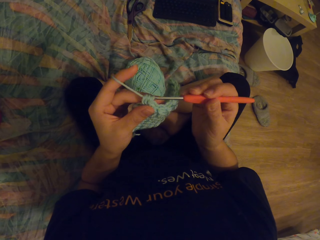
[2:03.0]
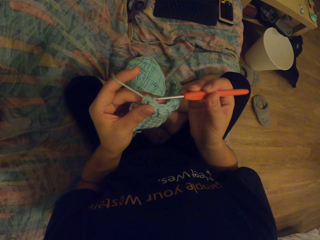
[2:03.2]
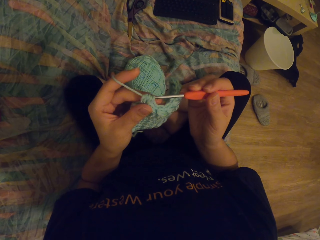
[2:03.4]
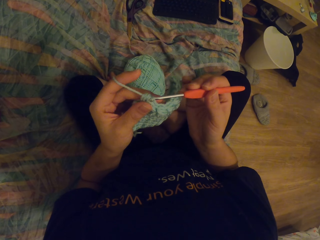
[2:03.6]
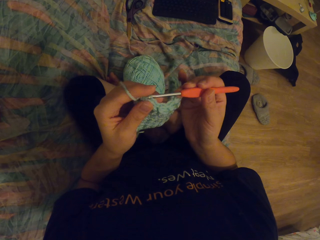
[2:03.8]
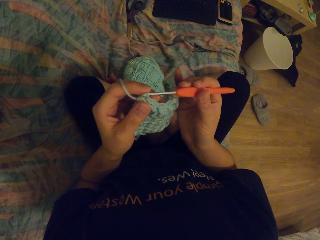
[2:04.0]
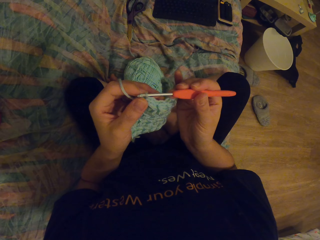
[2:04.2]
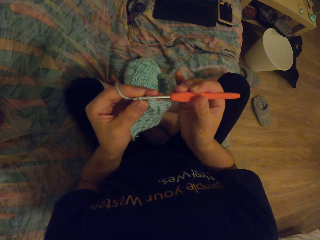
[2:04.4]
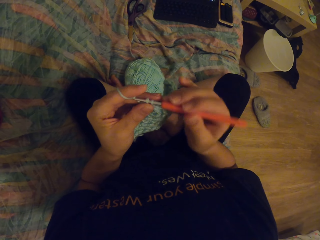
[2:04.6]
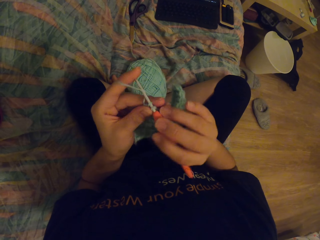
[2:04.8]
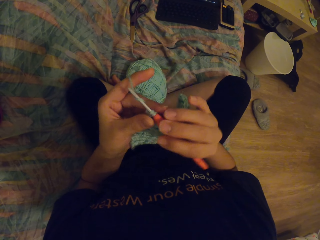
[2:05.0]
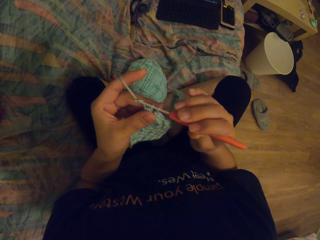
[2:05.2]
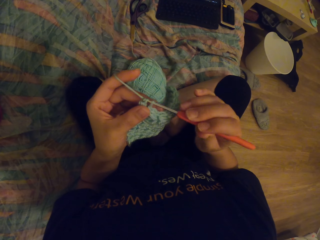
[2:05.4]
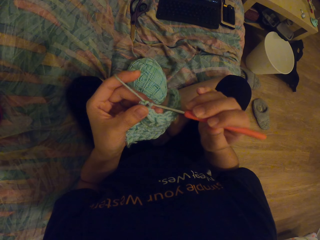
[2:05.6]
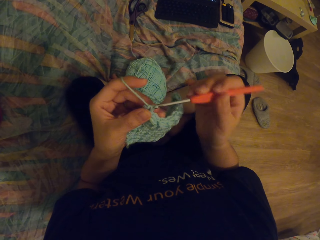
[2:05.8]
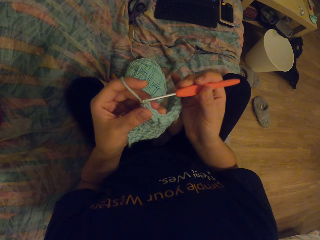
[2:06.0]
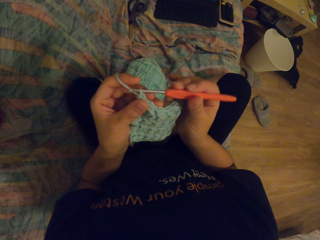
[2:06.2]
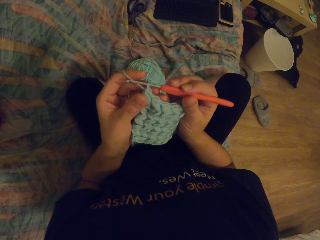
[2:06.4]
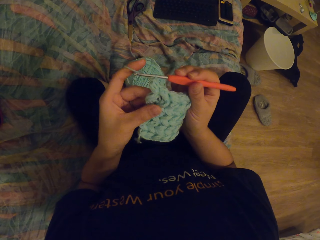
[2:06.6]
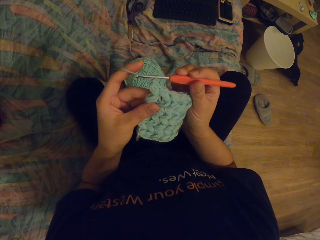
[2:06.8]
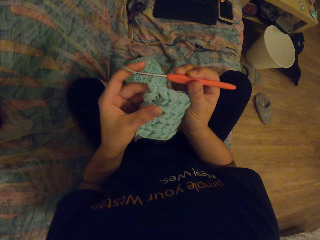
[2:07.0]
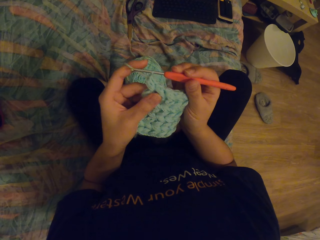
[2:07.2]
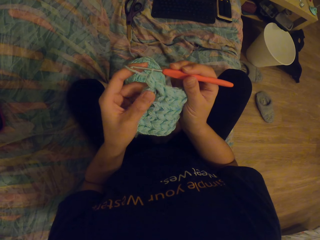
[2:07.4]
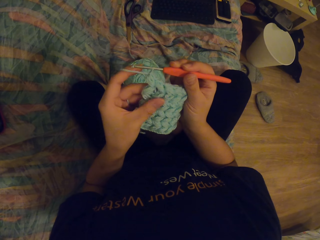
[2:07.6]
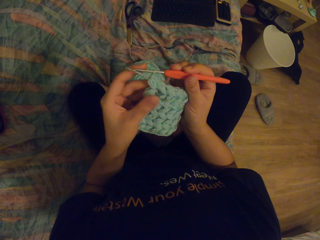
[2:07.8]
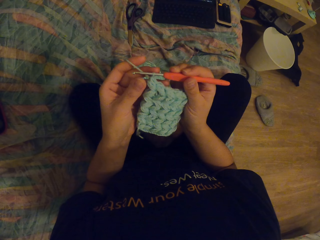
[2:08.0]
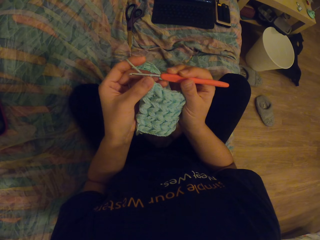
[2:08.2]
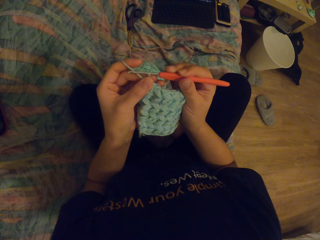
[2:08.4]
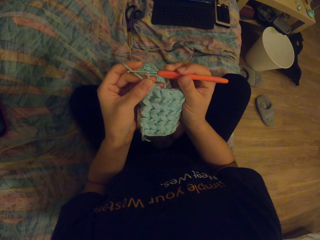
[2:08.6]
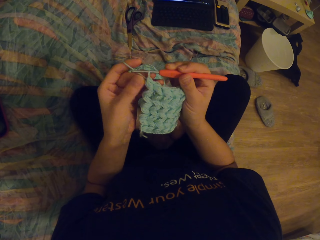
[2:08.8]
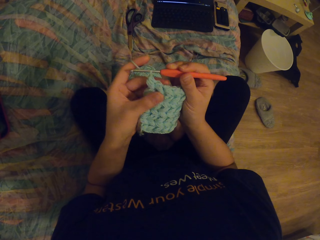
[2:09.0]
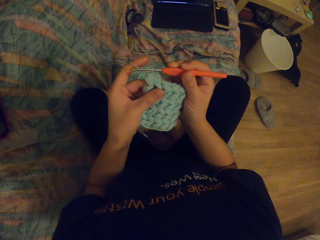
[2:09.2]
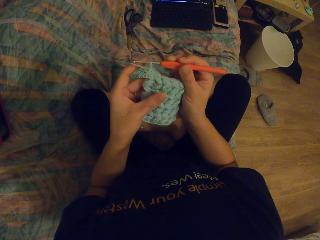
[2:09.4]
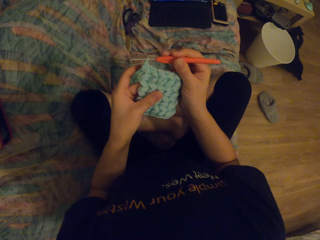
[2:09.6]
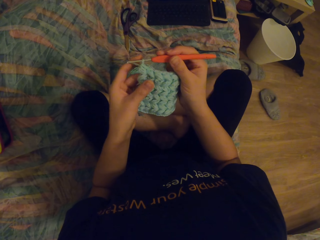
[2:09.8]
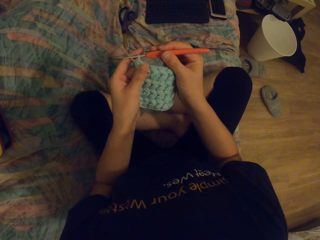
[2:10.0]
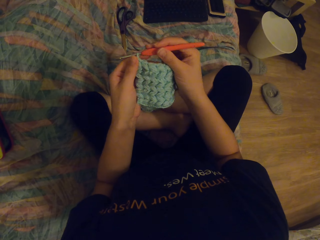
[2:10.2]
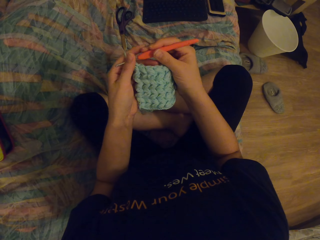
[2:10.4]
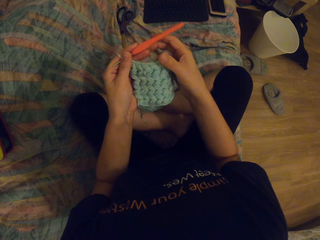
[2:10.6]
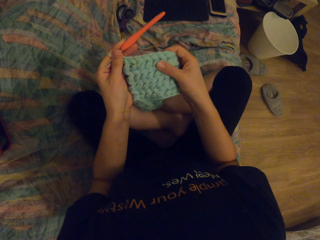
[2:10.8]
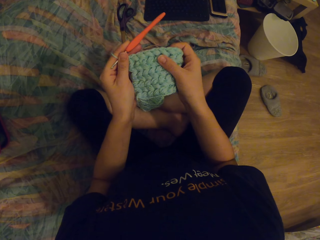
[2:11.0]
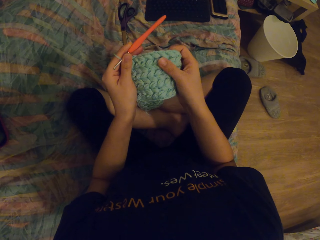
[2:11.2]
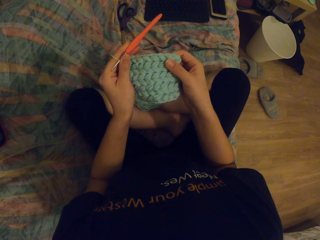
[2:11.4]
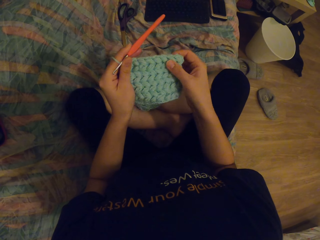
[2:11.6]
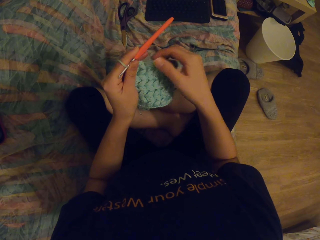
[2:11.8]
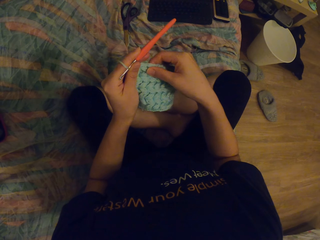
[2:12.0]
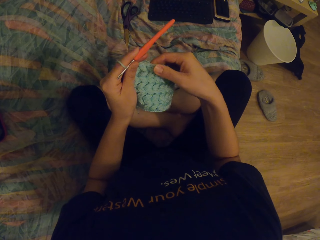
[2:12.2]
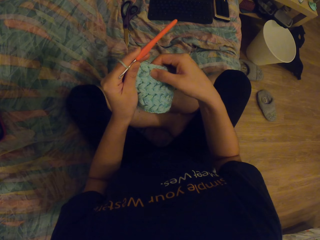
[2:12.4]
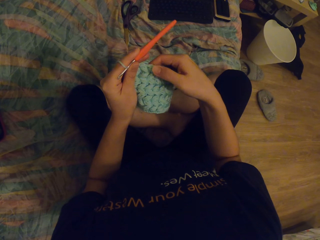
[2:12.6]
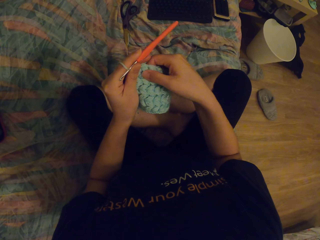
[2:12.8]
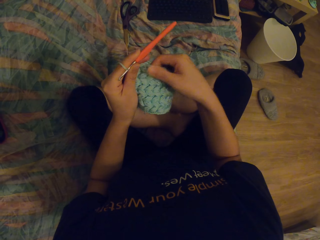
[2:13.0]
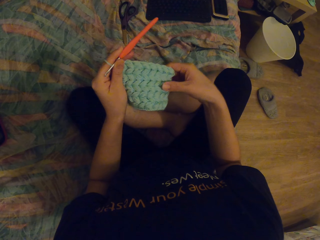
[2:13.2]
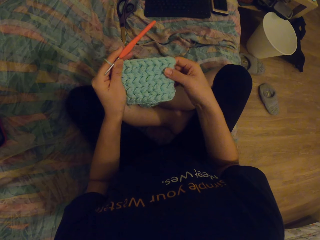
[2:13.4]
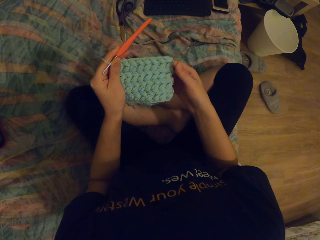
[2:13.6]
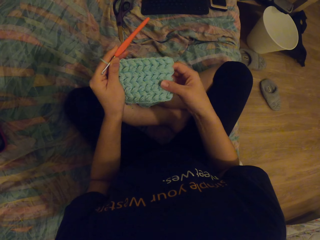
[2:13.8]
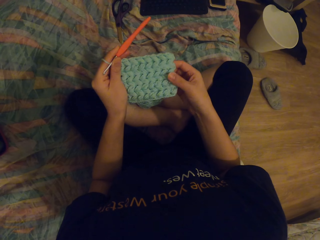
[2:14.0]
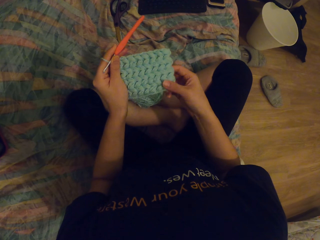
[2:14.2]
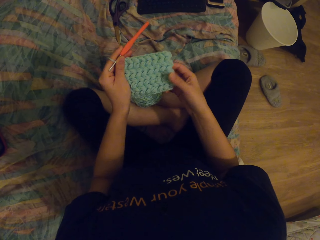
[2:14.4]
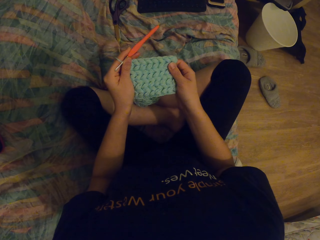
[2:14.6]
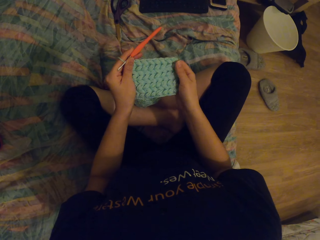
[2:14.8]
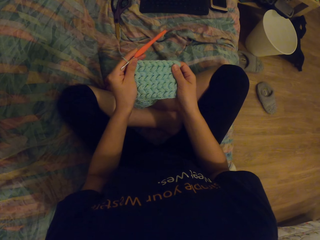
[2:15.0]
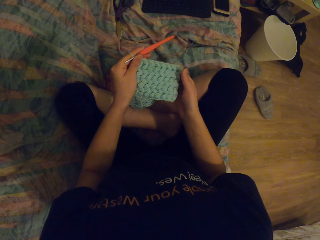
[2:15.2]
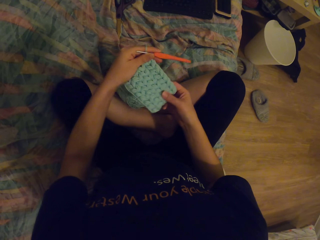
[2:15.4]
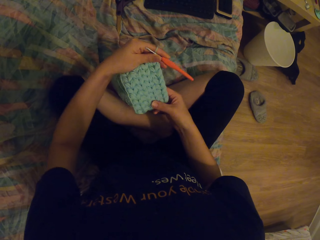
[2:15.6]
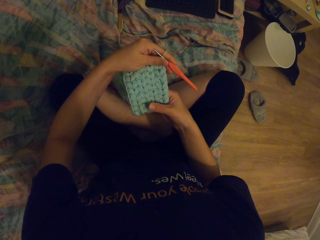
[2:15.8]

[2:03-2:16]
The camera wearer straightens a garment.

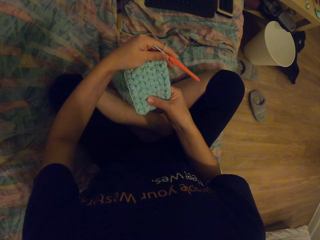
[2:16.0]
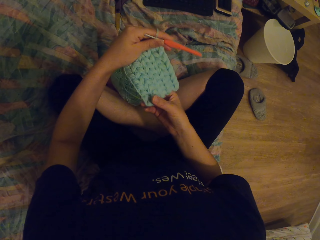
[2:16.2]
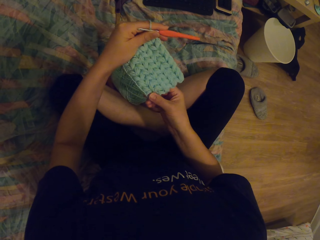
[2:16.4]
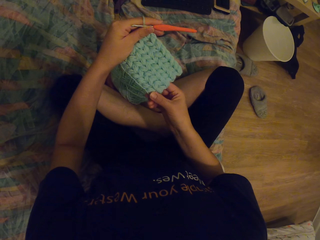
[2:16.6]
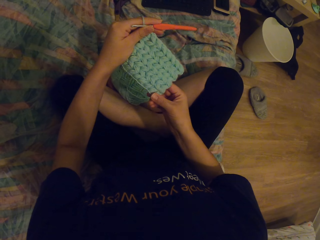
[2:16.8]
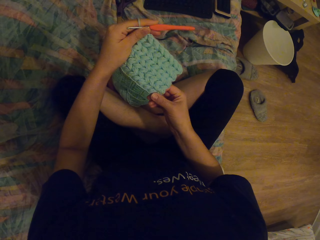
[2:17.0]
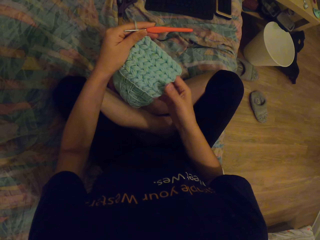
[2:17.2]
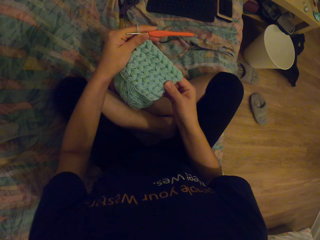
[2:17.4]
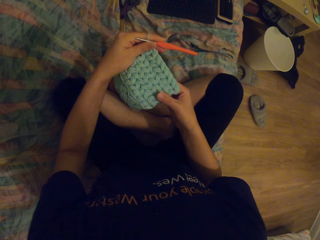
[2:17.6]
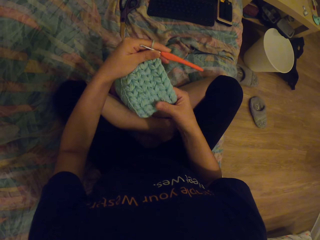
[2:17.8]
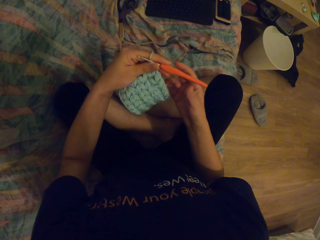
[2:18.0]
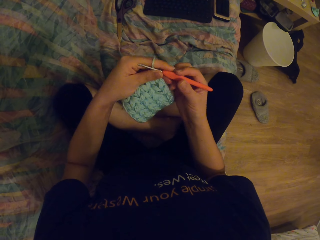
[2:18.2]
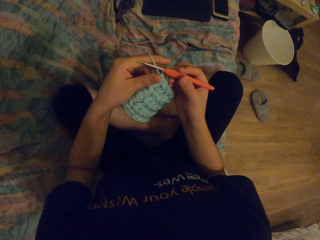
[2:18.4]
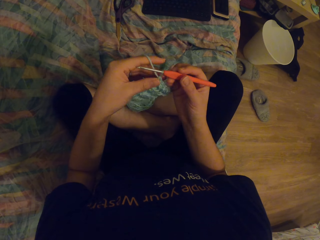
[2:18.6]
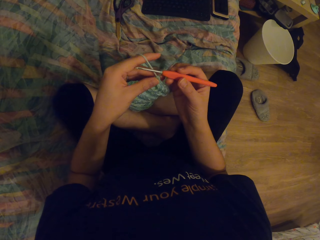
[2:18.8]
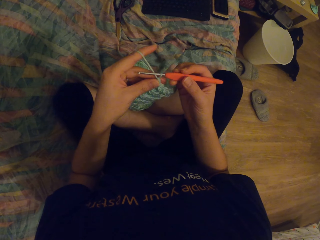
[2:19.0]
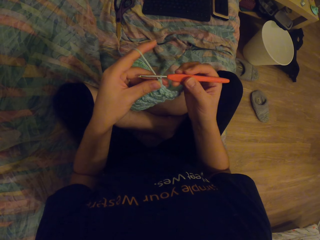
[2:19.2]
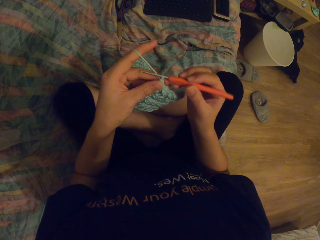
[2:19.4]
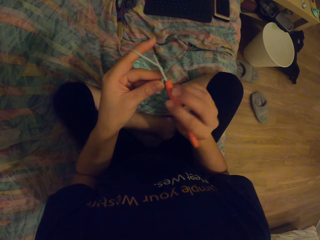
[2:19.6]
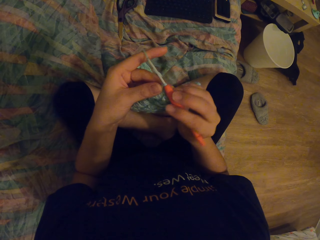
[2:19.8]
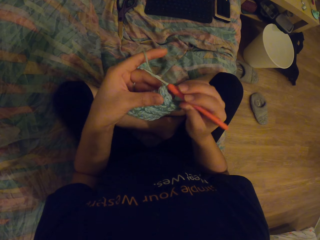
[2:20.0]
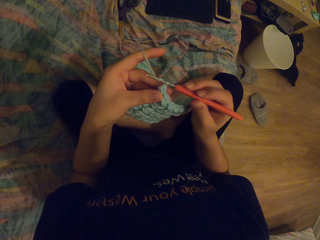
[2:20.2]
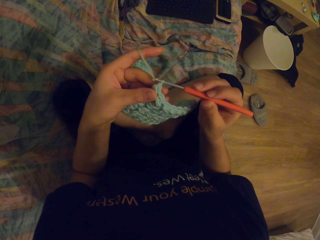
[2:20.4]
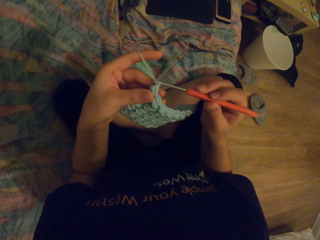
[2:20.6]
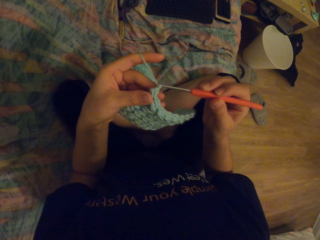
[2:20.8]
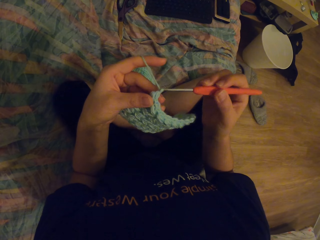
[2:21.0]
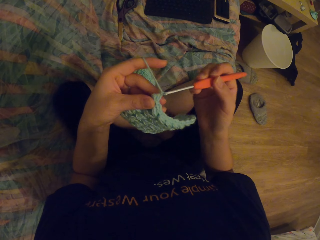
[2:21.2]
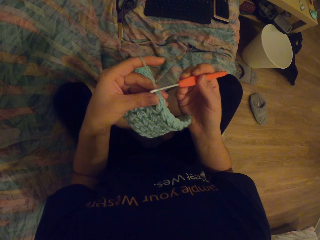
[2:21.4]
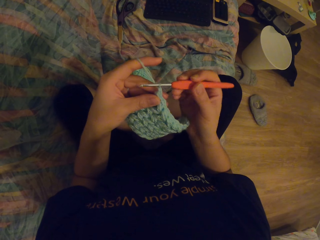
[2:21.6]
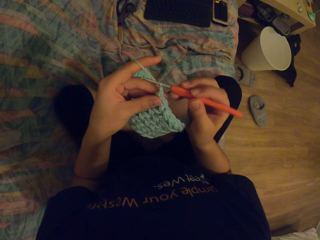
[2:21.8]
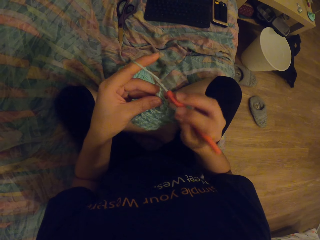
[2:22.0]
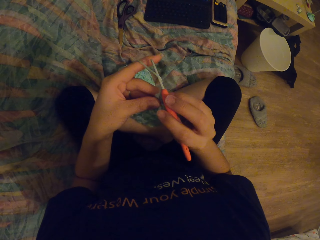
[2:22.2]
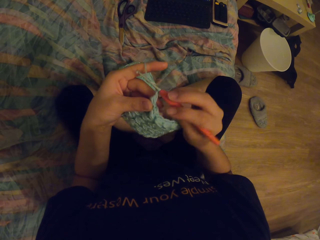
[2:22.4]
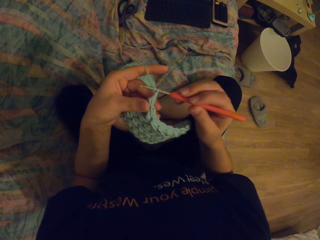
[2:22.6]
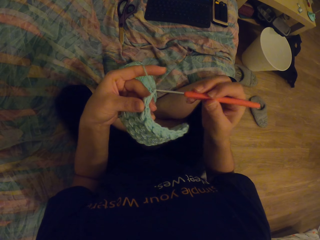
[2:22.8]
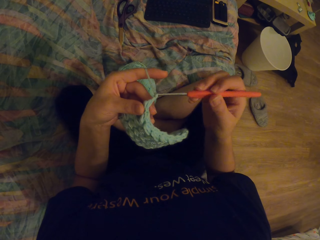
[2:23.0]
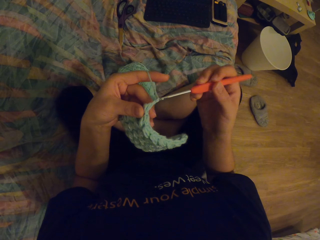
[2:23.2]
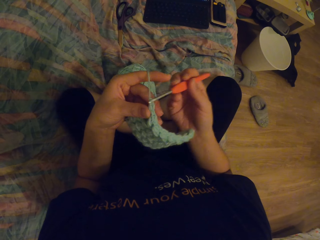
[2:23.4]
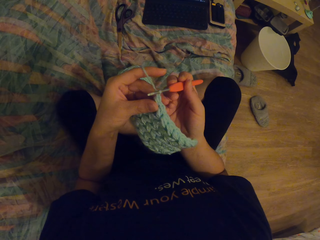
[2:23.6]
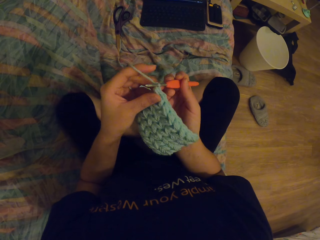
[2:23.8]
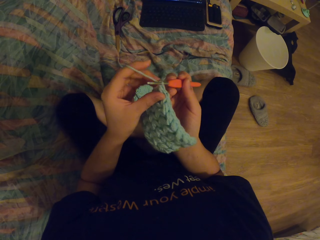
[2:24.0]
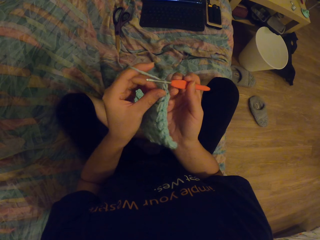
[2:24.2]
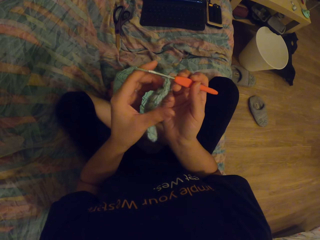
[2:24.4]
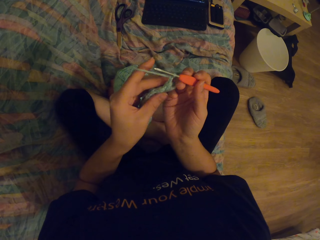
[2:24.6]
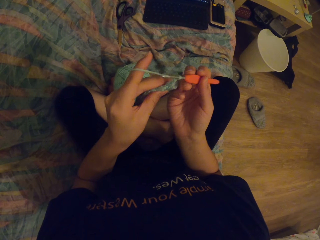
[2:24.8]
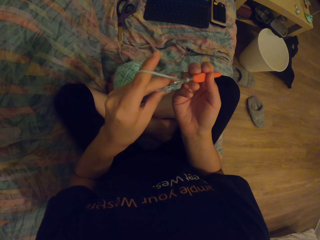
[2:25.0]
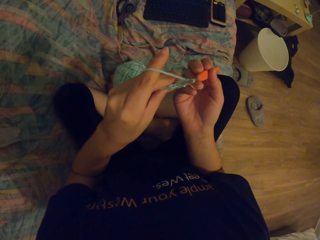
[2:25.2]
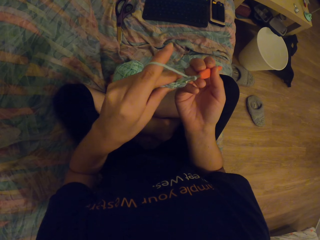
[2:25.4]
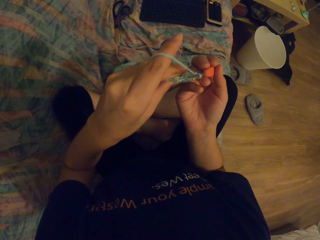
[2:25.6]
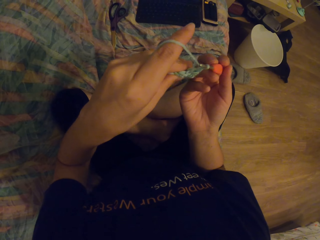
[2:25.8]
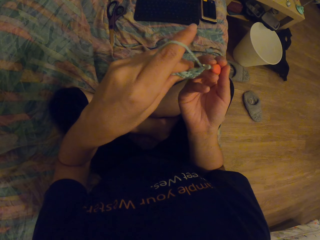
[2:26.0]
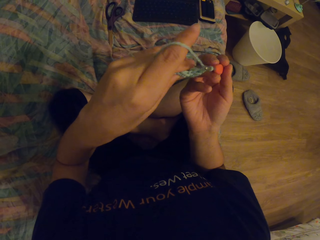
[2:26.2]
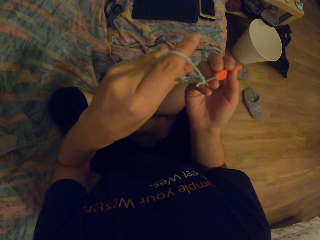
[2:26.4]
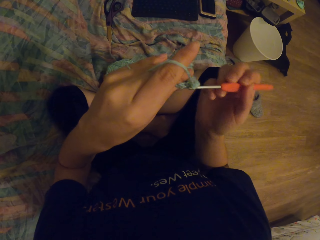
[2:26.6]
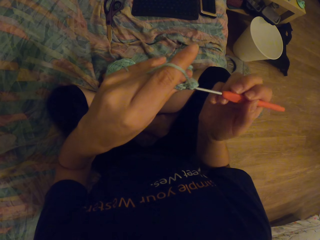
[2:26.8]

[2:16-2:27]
The camera wearer knits a garment.
